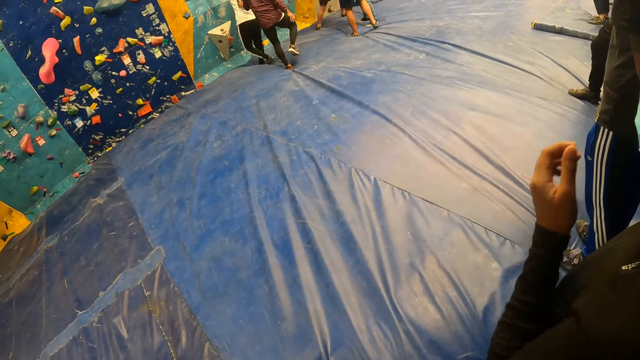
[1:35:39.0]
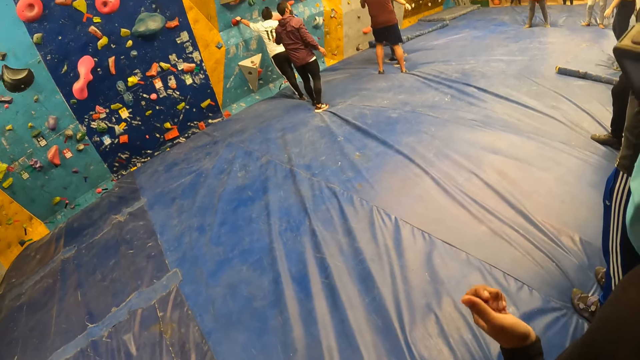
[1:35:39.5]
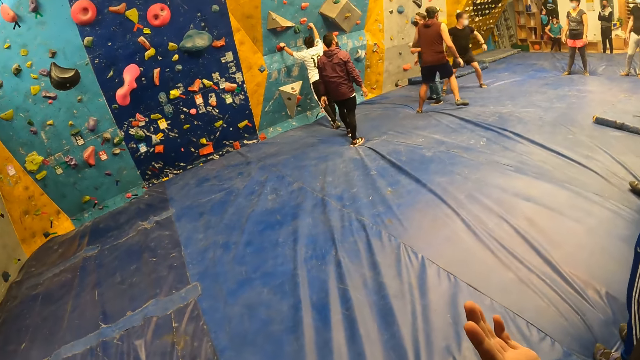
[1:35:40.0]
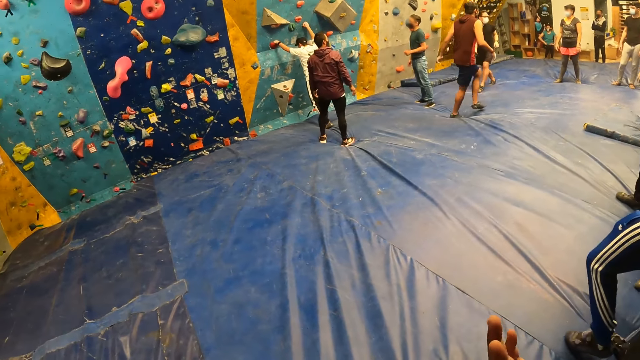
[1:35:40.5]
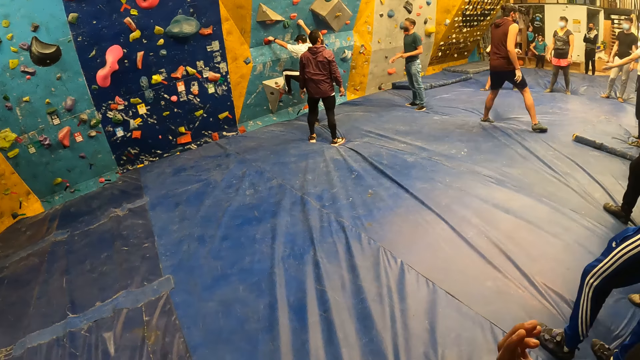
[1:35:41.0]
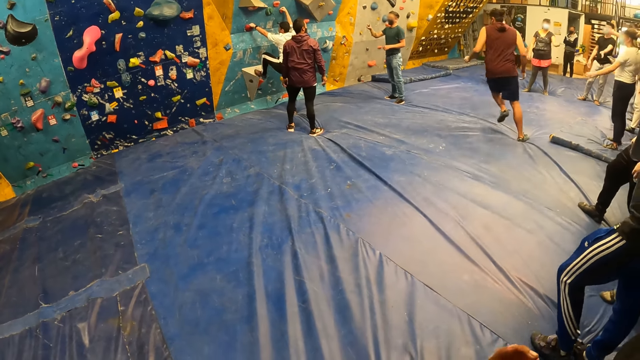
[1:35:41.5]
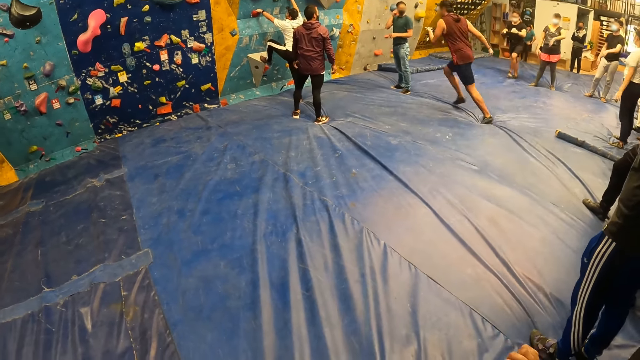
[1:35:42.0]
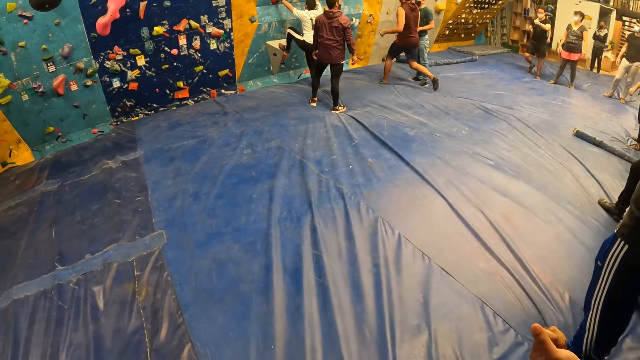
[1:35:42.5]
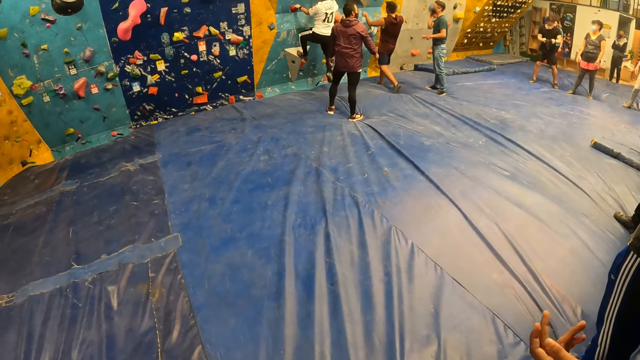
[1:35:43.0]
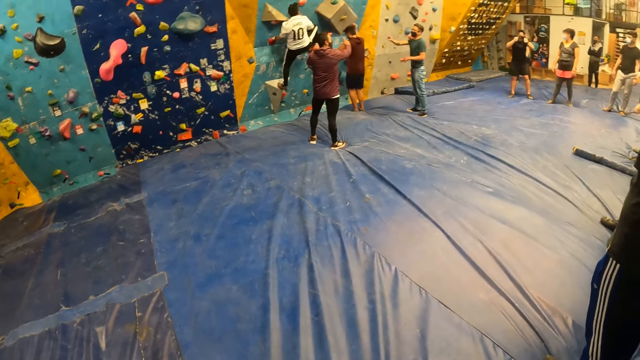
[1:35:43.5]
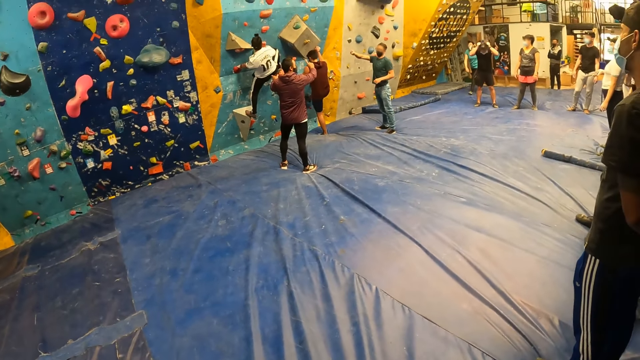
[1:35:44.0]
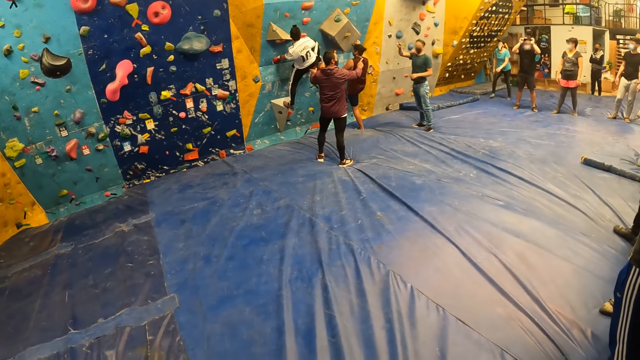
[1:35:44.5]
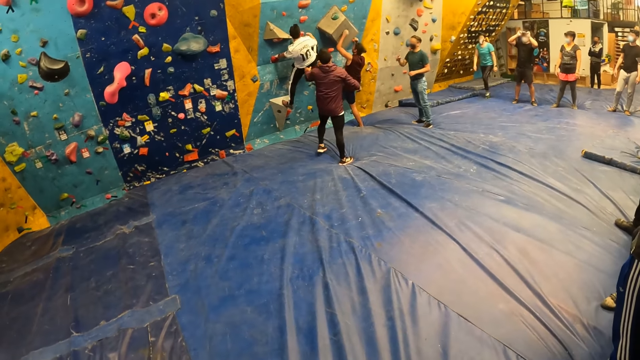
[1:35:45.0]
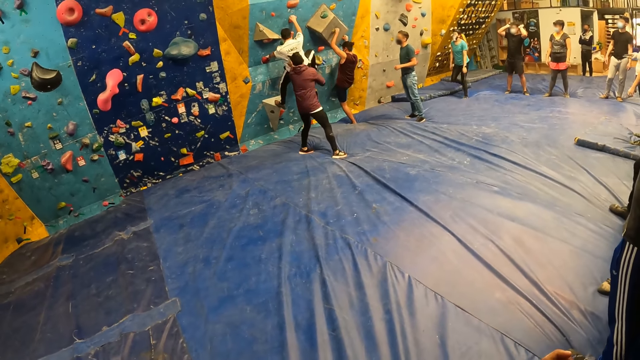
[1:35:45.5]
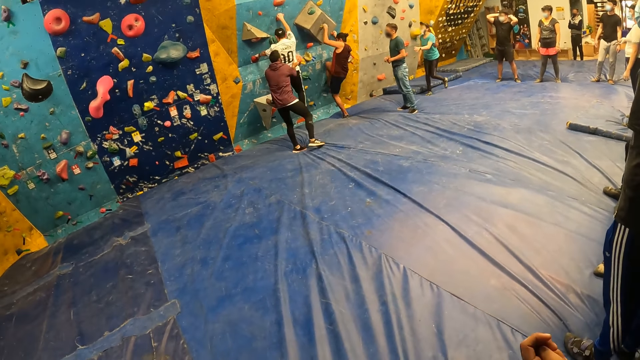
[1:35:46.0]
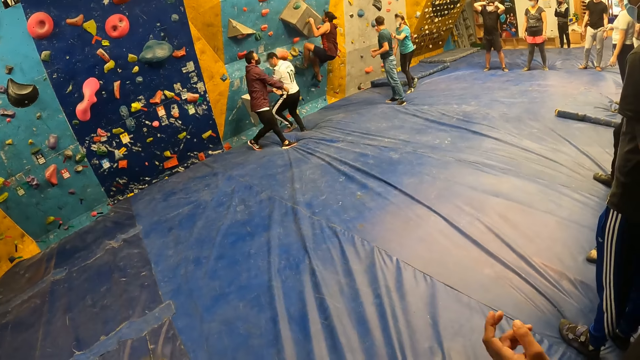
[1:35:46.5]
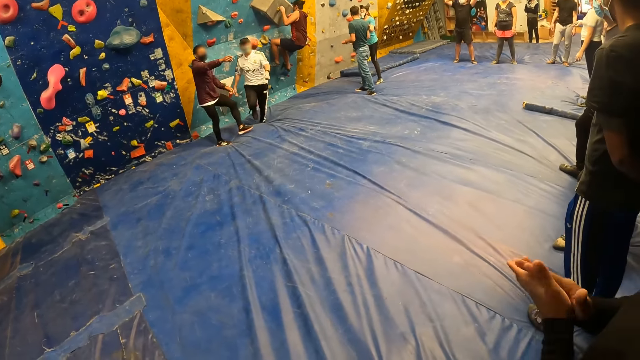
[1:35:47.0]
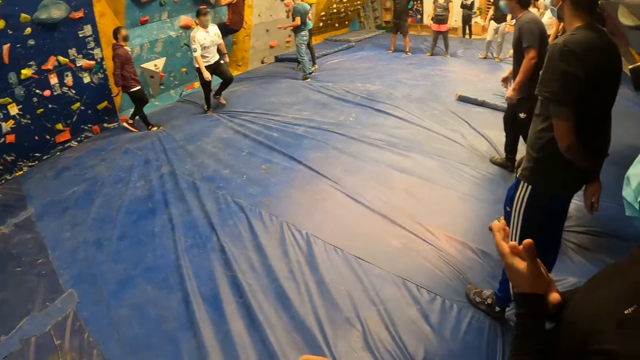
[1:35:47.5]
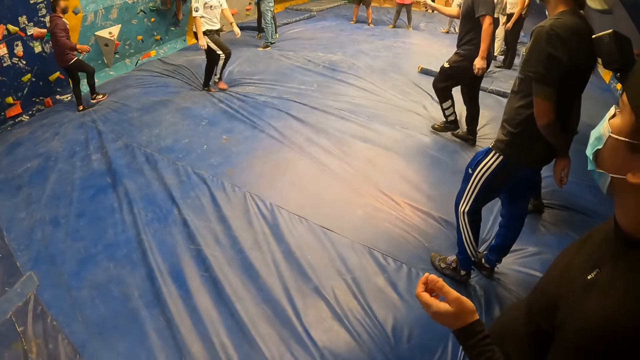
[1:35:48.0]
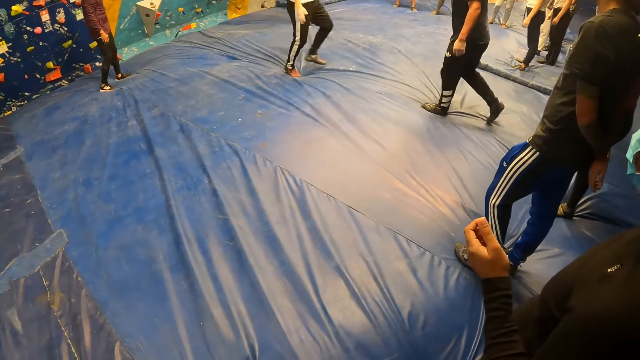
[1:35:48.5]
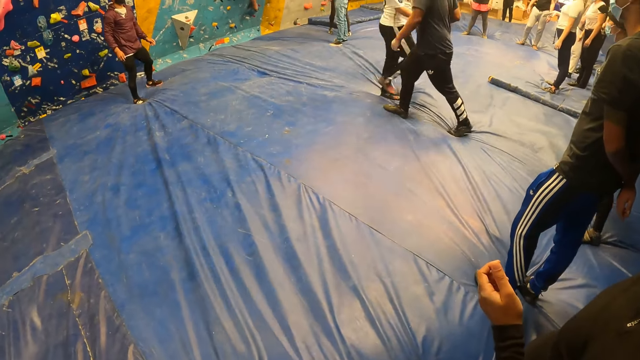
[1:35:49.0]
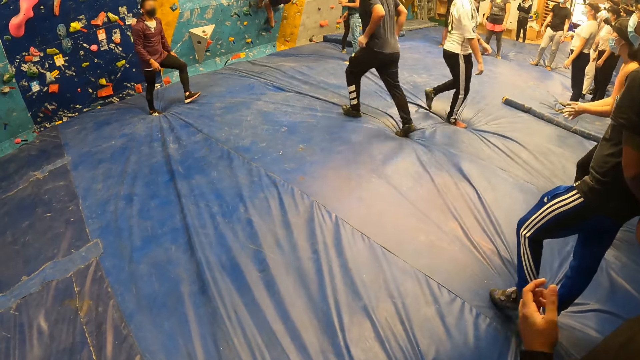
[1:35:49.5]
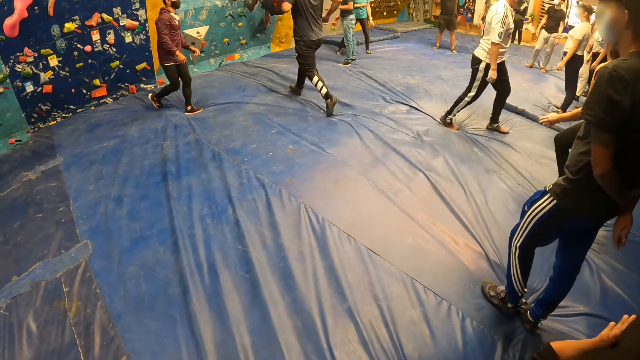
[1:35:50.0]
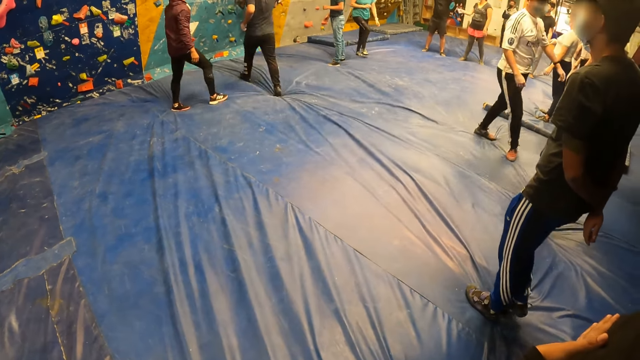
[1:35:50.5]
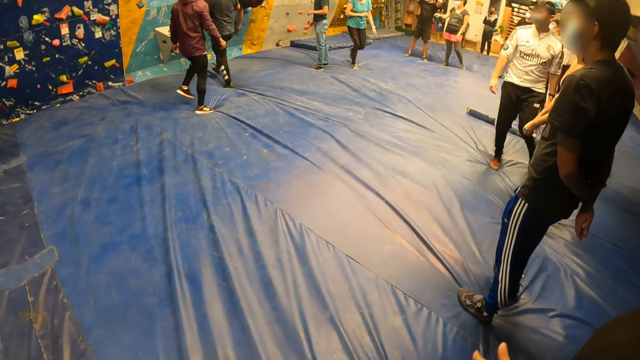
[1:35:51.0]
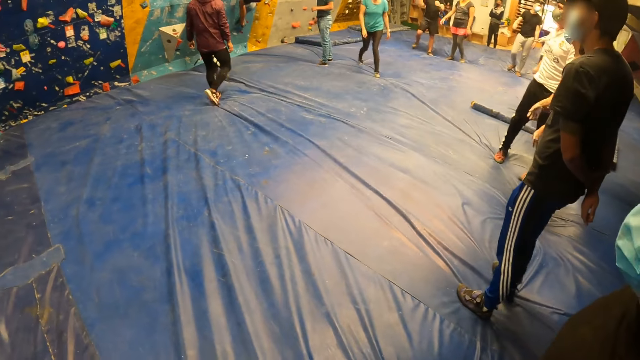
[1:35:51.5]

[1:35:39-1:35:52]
A man steps down. Another man walks. The first man holds the handle. The other man runs and holds the handle. A woman walks. The first man steps down and runs. A third man runs.

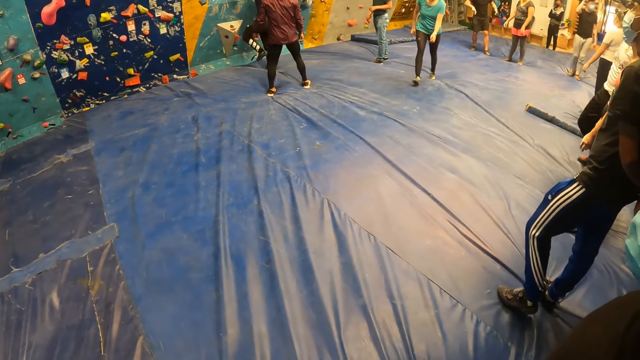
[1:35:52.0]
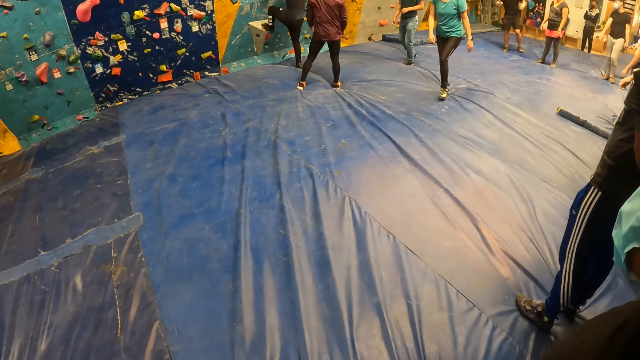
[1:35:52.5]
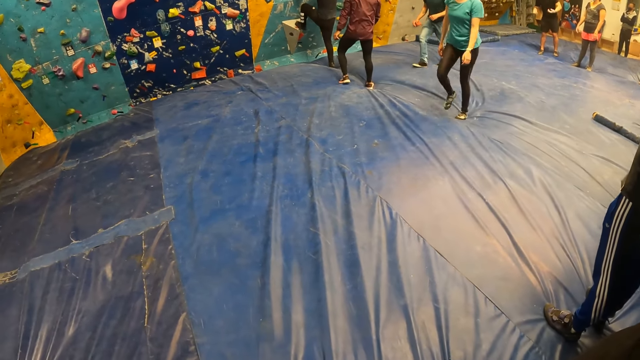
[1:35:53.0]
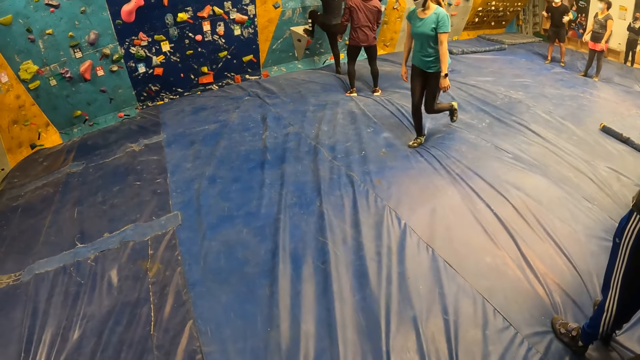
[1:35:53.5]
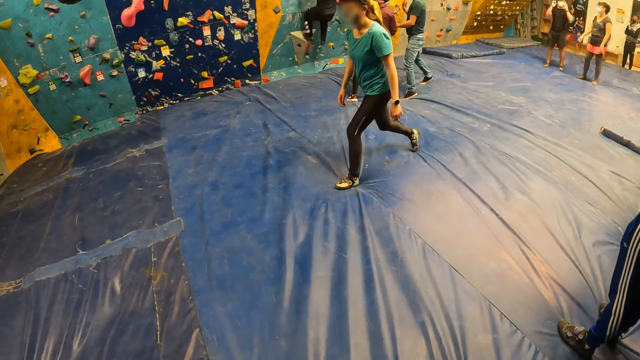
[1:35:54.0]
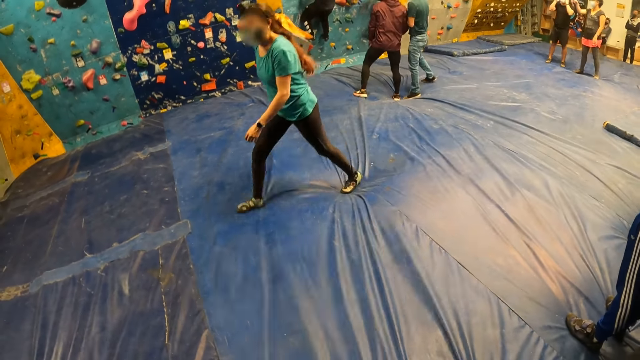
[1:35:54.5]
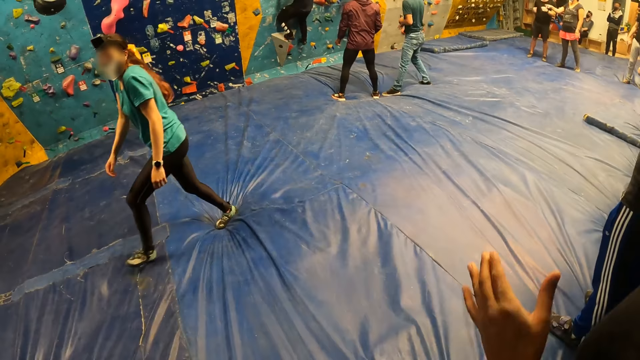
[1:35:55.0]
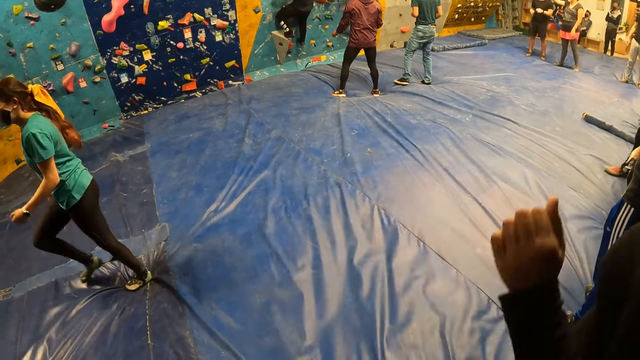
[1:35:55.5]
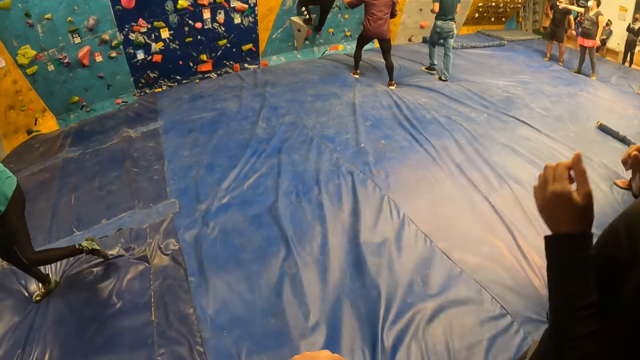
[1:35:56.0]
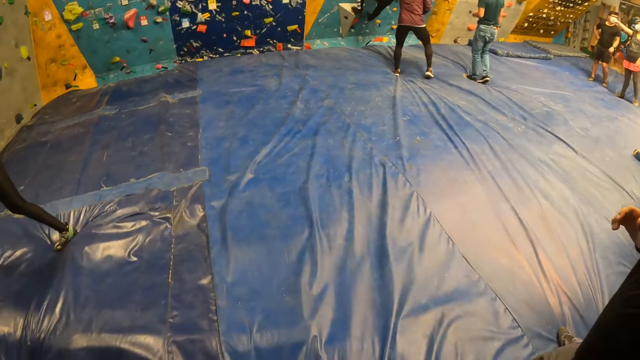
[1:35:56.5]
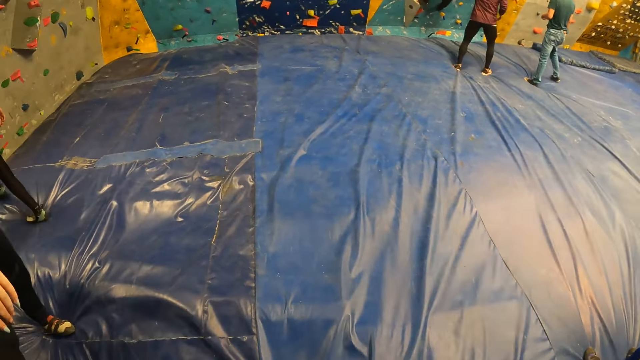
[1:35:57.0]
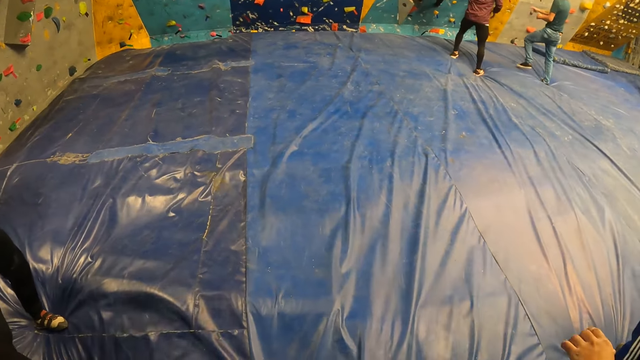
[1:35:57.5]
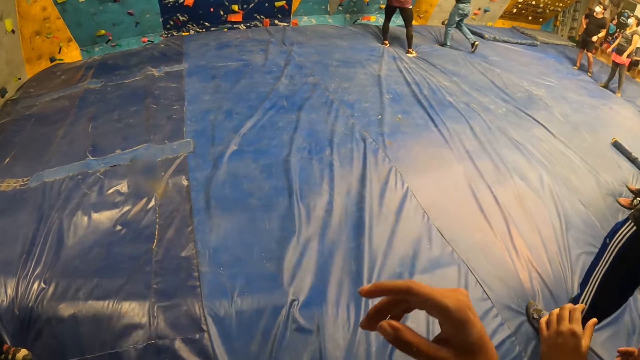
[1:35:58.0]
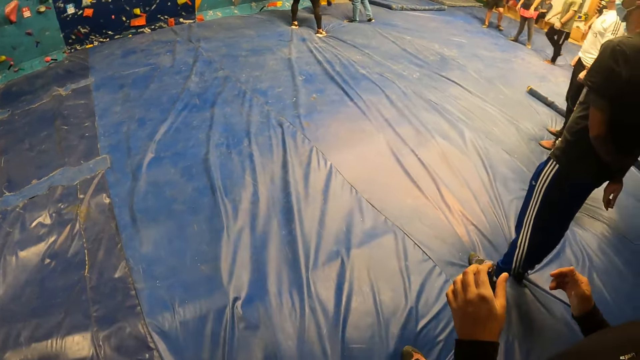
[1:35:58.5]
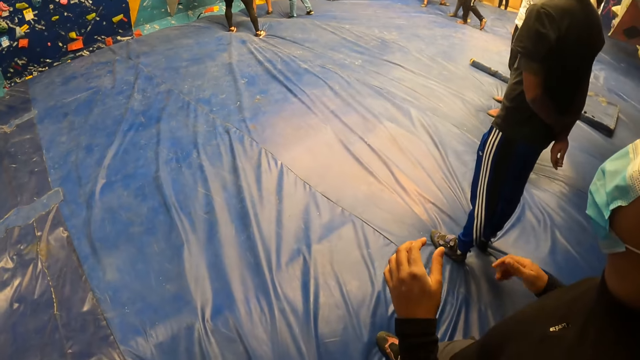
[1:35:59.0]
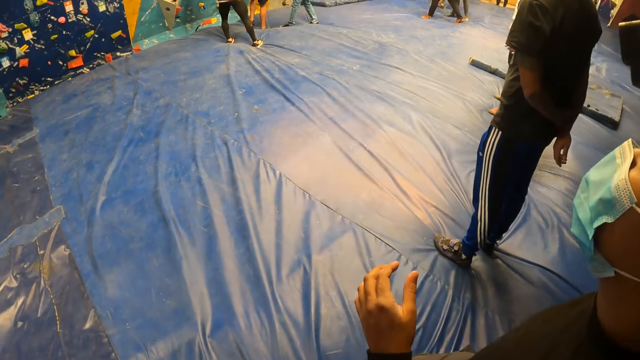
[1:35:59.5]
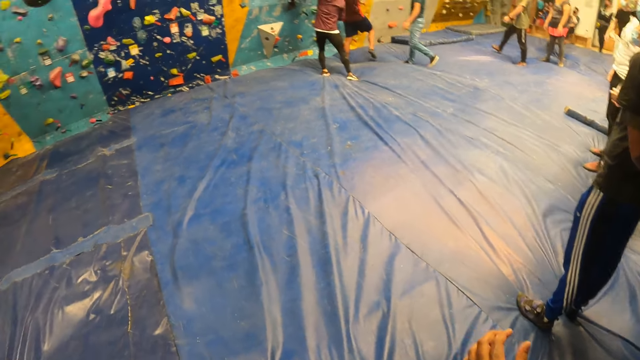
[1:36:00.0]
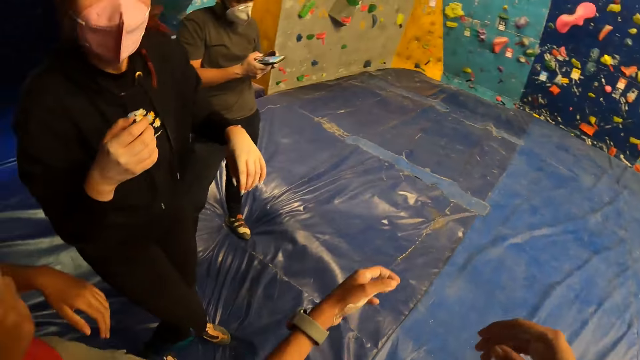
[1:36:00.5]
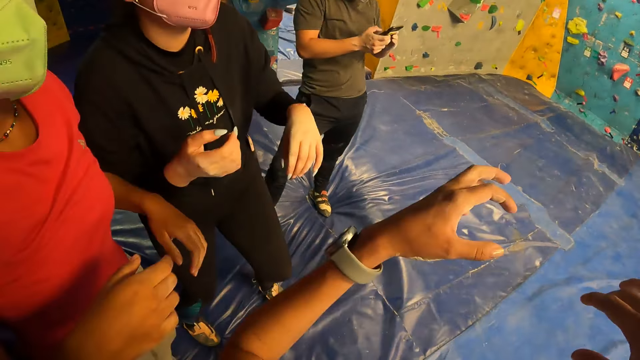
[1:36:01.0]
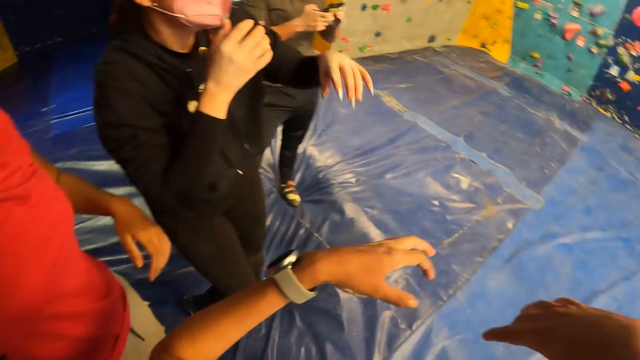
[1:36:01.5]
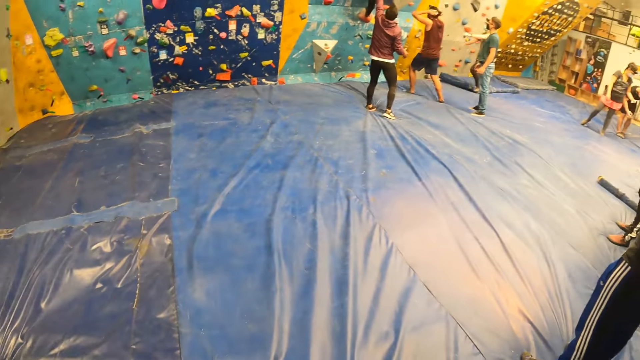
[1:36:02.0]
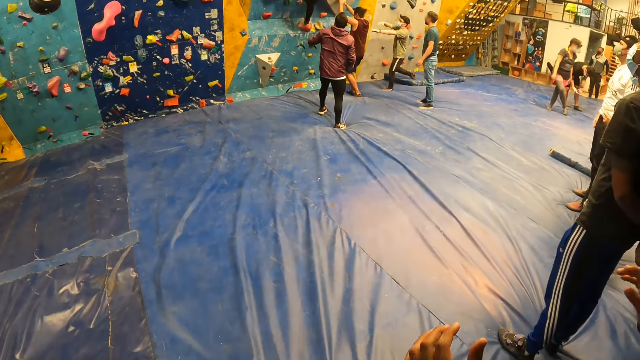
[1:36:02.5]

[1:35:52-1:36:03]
A man steps on the handle. A woman walks and jogs. Another man holds a phone with his hands. Another woman raises her right hand.
